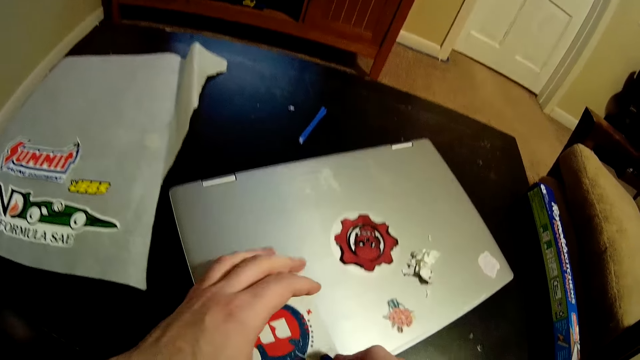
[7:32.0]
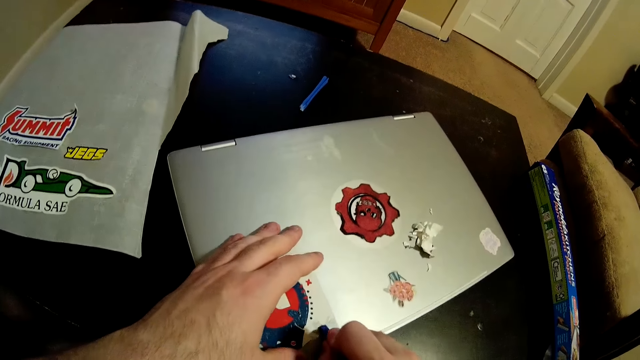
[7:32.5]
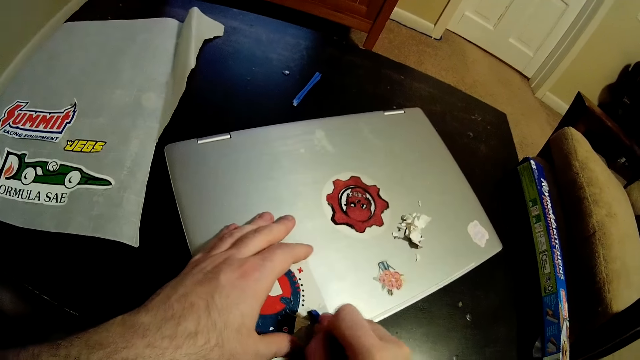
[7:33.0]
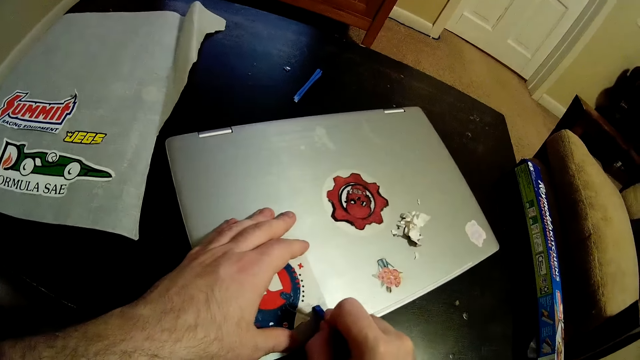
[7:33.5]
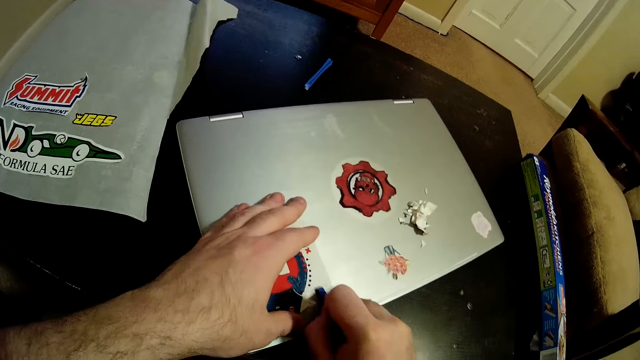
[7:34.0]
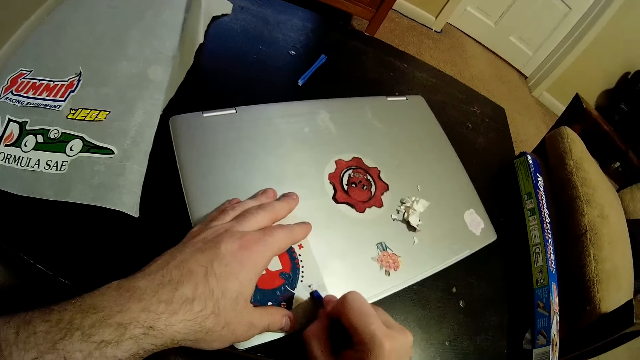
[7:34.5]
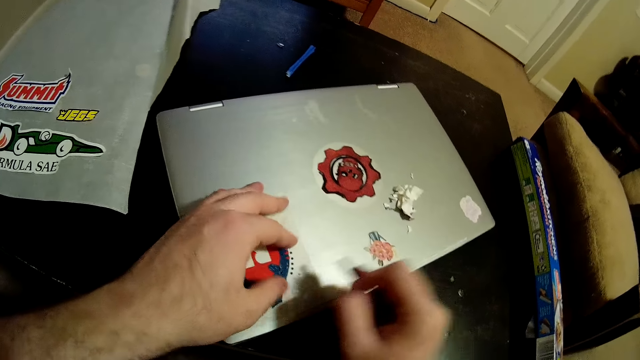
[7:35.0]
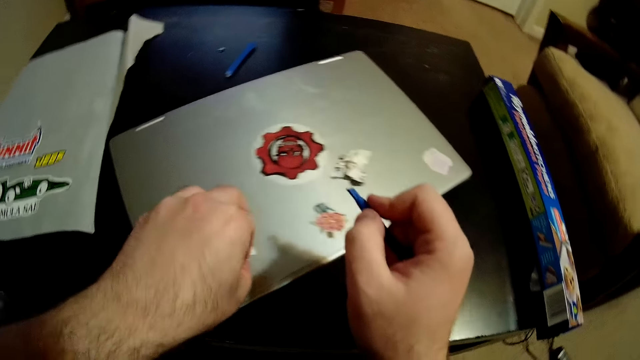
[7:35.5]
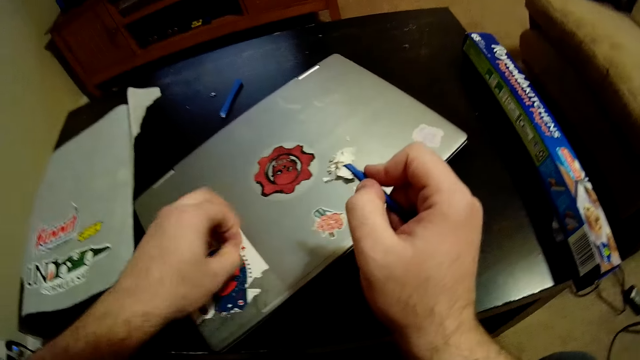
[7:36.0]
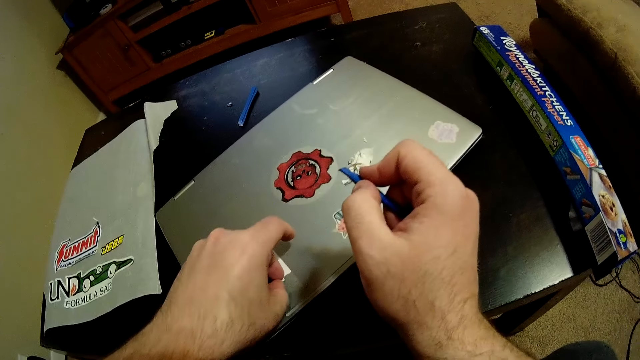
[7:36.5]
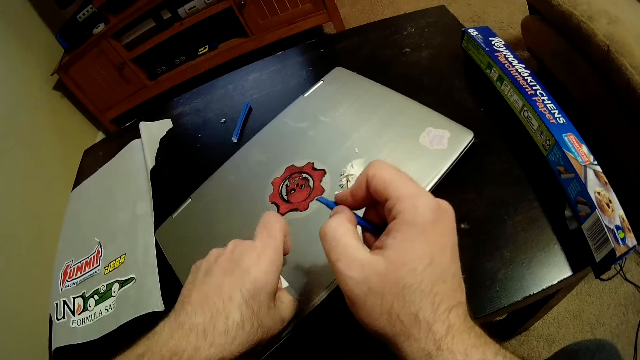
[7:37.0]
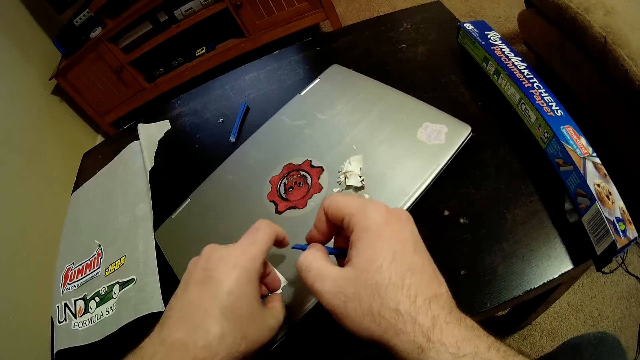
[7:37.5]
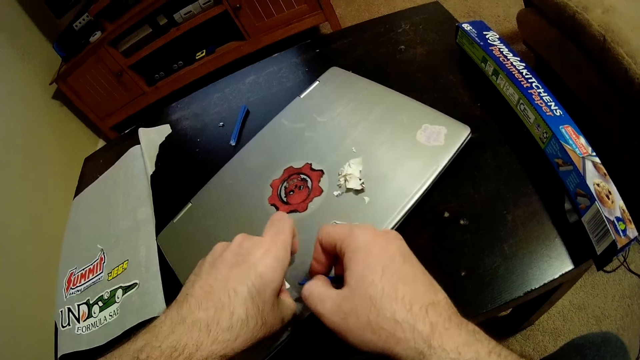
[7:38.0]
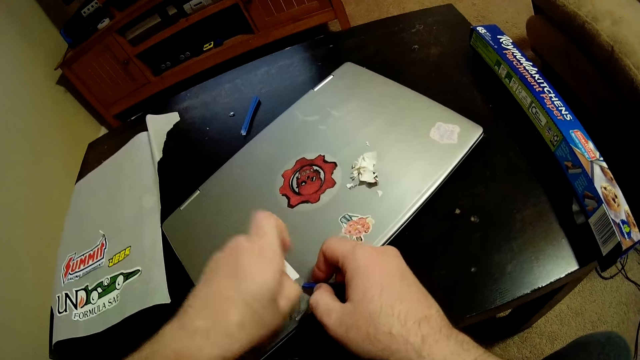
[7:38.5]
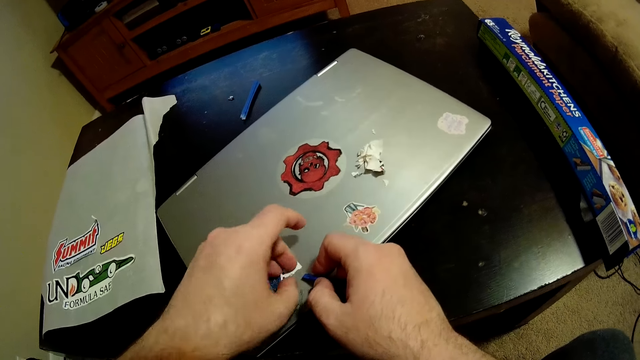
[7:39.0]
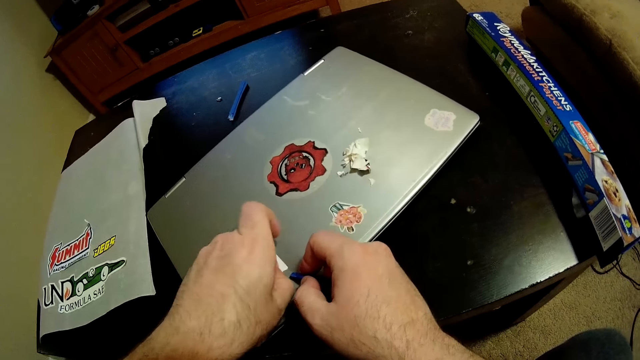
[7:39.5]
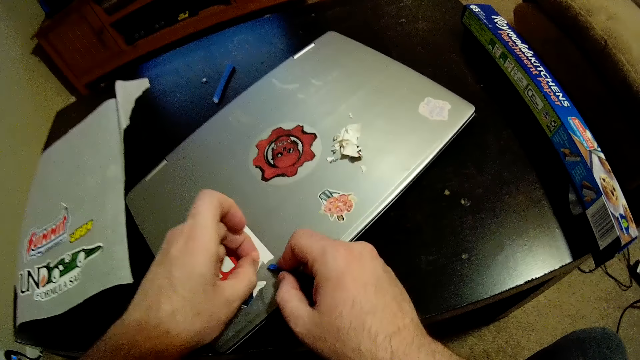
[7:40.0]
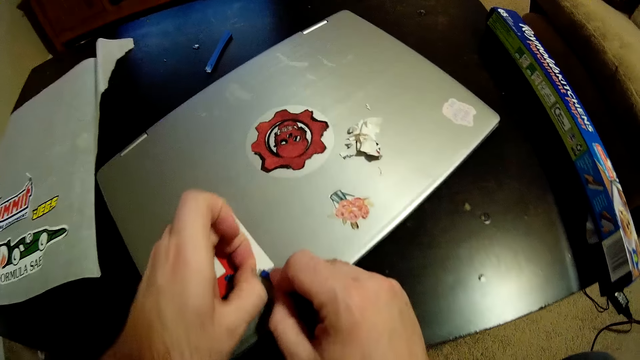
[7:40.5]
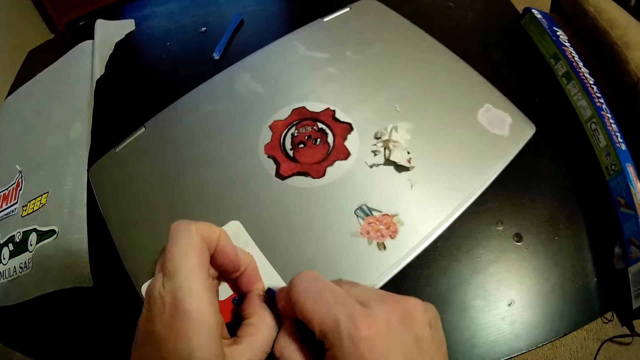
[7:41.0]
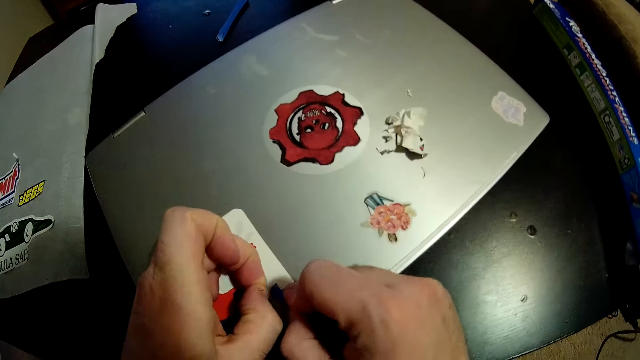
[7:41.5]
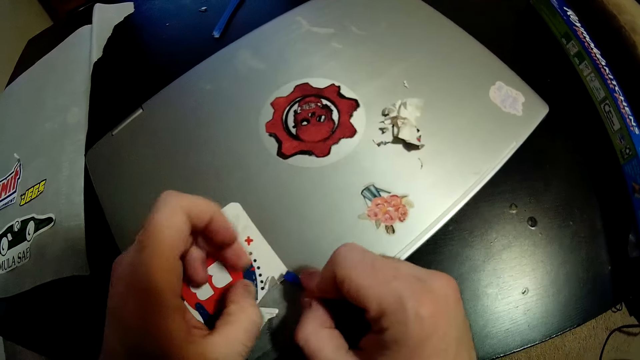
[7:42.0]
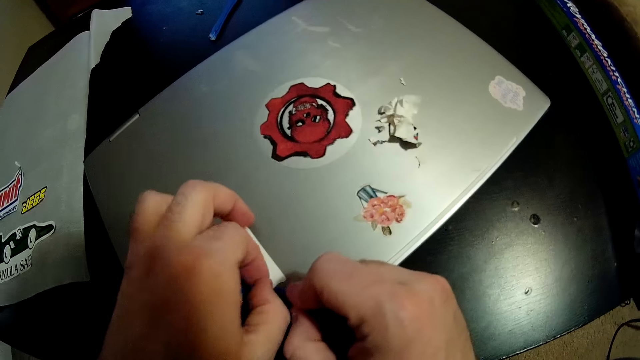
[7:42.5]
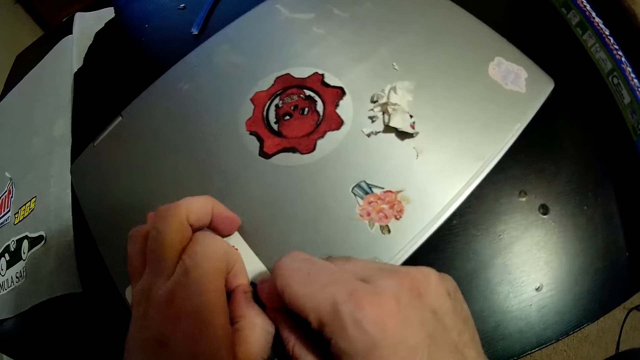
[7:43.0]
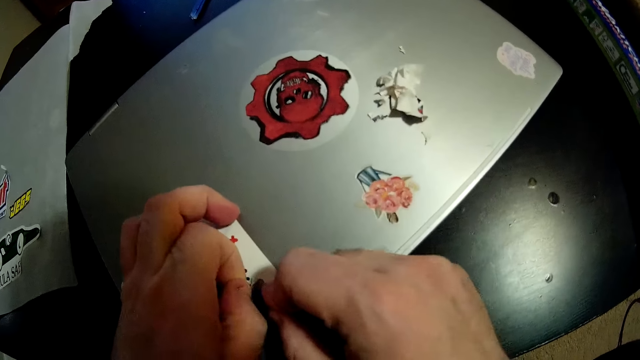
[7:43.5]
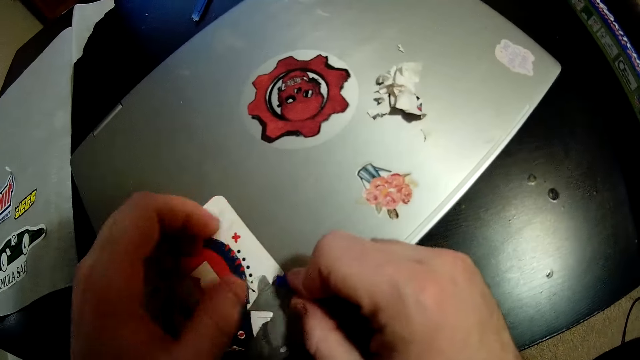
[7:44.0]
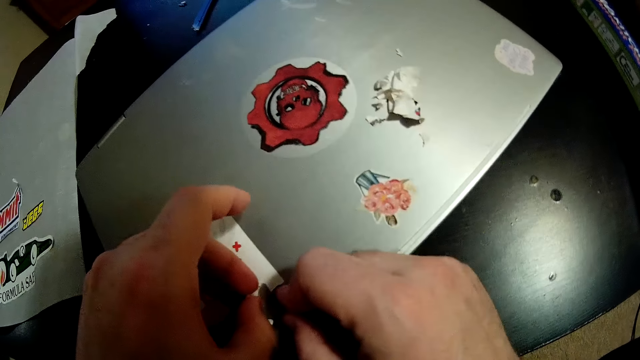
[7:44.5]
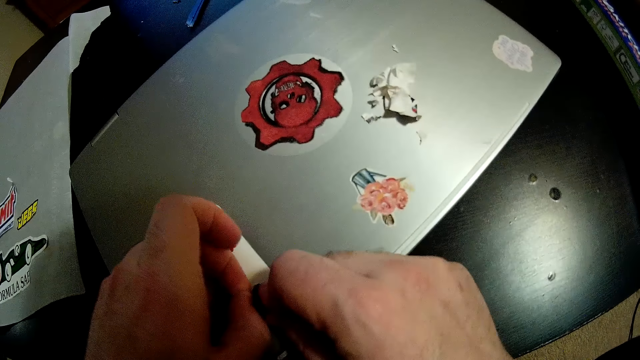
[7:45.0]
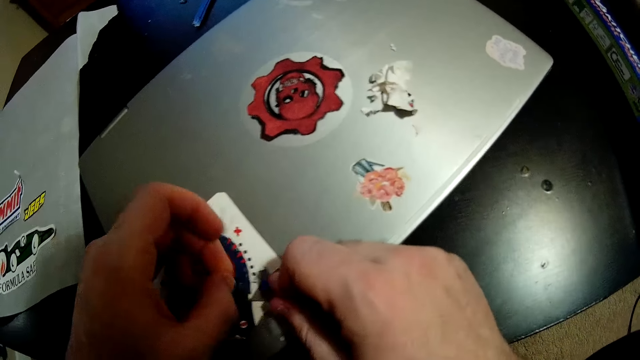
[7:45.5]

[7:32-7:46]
The camera wearer peels the sticker on the laptop with the plastic in his right hand. He peels the sticker on the laptop with his left hand. He rests the right hand on the table. He puts the plastic on the laptop. He peels the sticker on the laptop with both hands. He peels the sticker by hand.

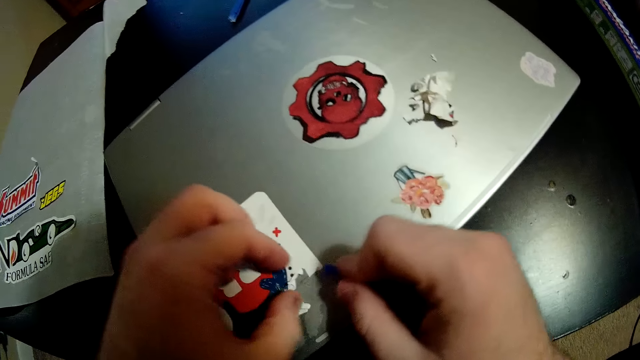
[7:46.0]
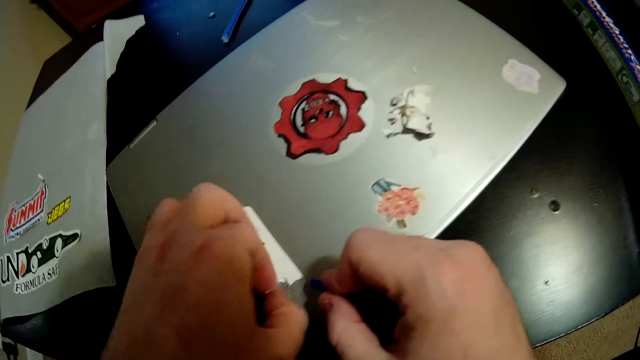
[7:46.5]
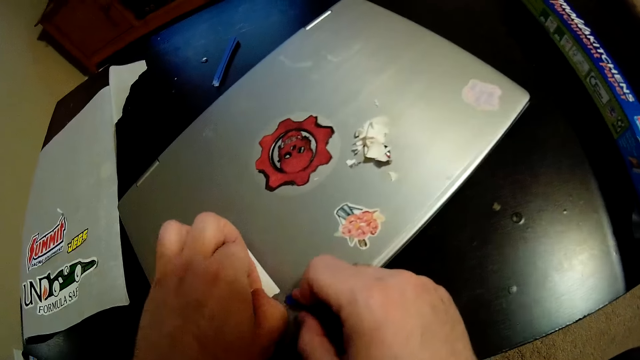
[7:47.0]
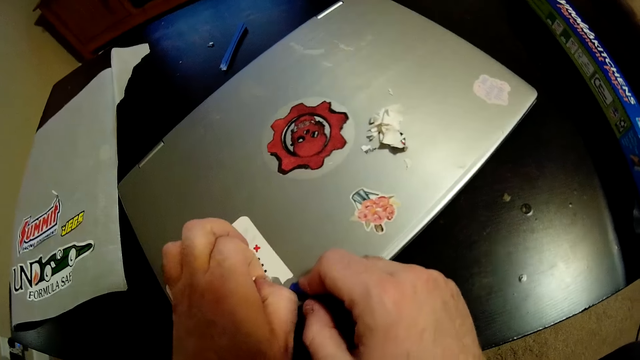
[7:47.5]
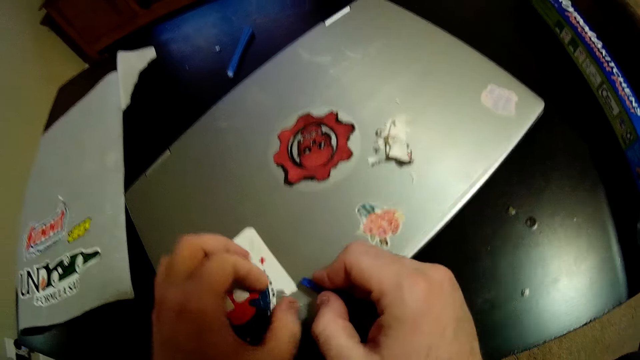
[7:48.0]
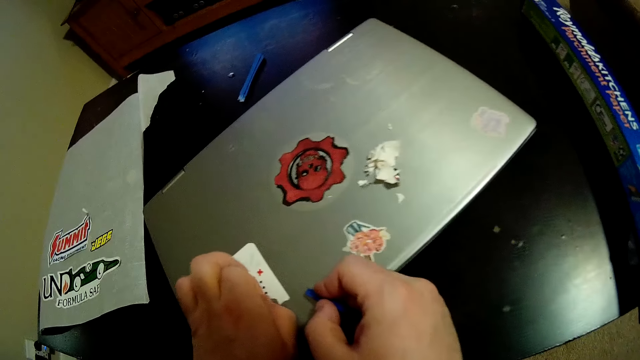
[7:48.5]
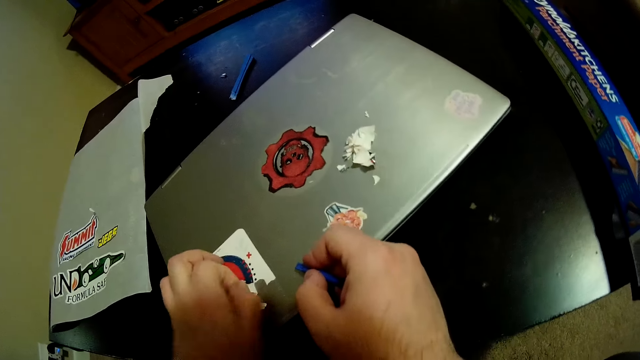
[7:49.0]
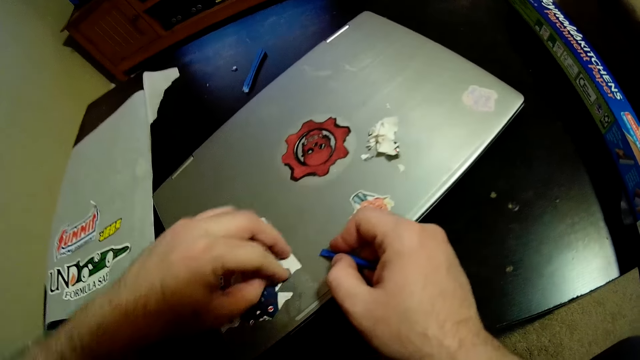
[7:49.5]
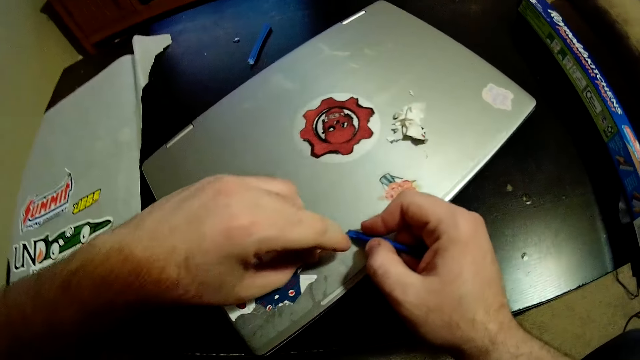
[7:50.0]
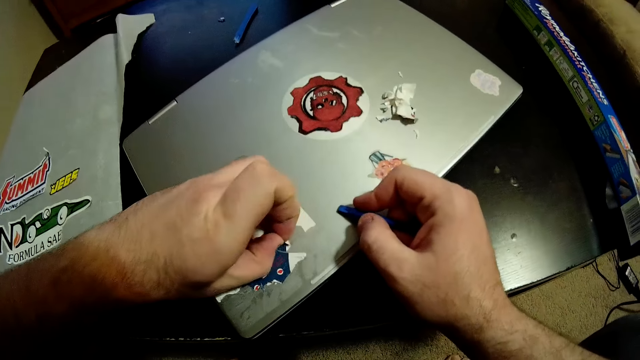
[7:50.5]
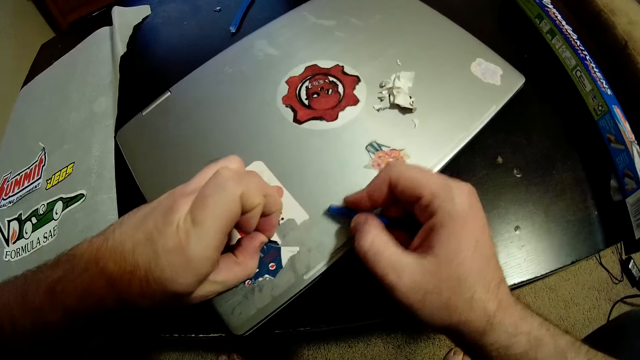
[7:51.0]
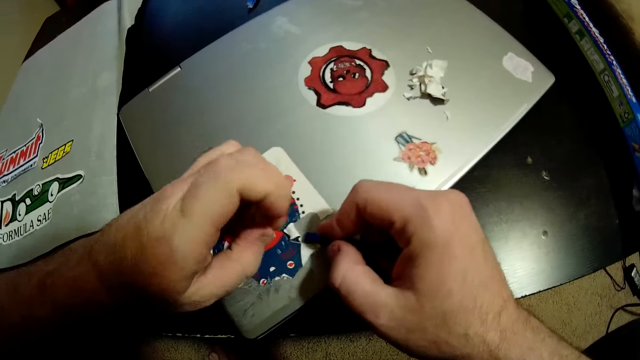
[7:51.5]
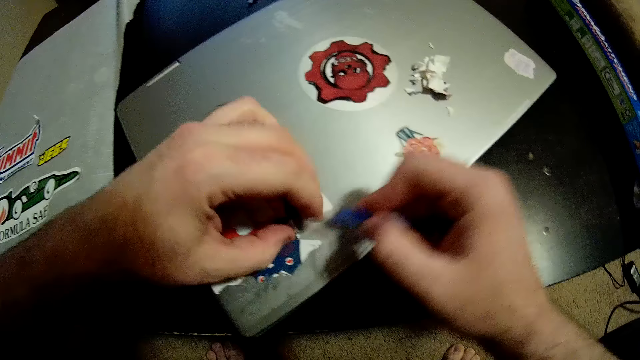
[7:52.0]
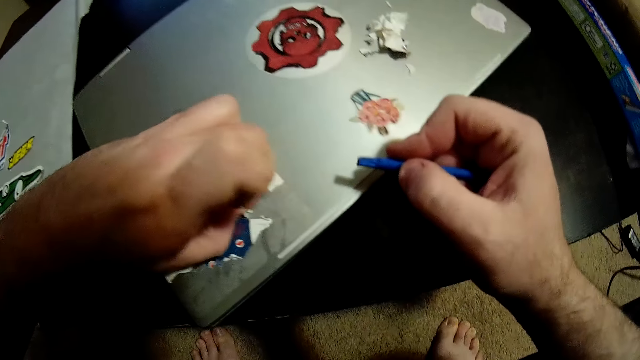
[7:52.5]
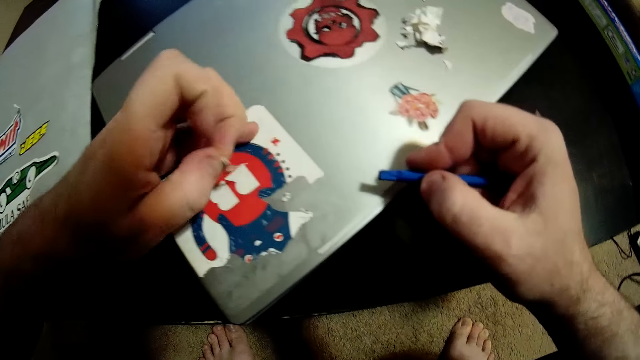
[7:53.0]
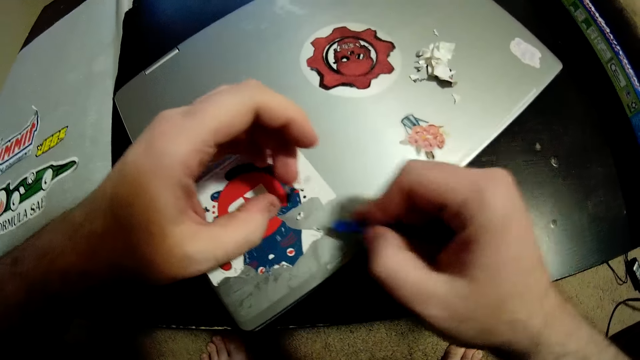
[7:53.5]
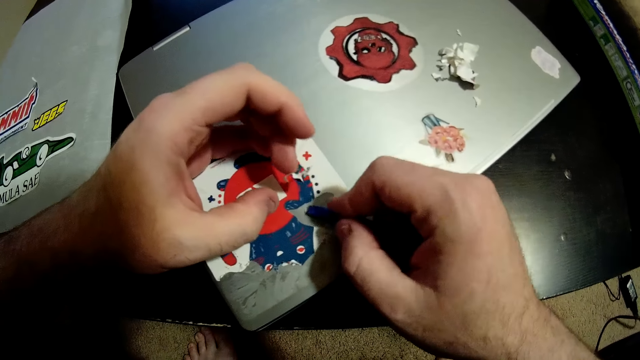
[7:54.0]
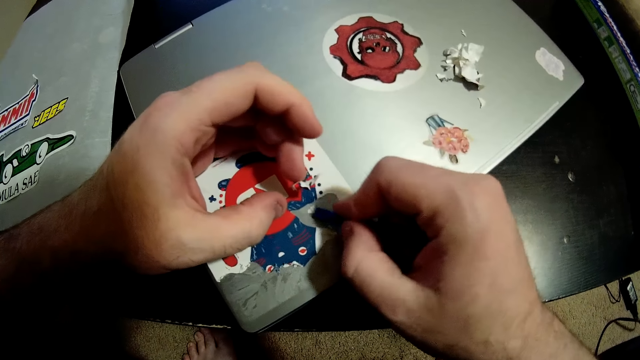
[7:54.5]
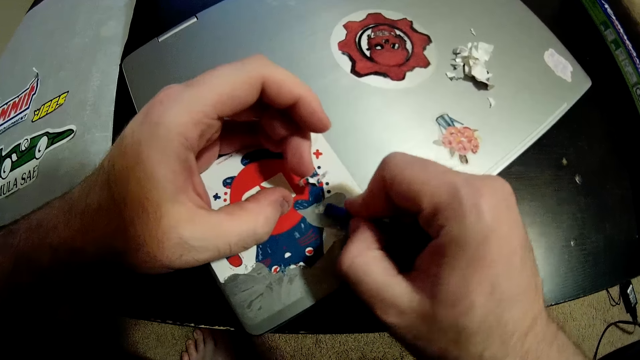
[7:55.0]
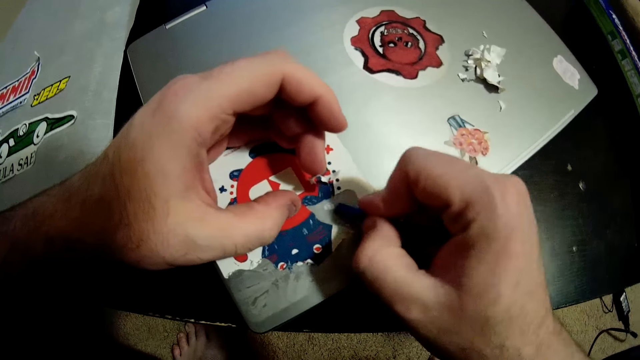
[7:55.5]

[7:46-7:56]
The camera wearer peels the sticker on the laptop with his left hand. He peels the sticker with the plastic.
